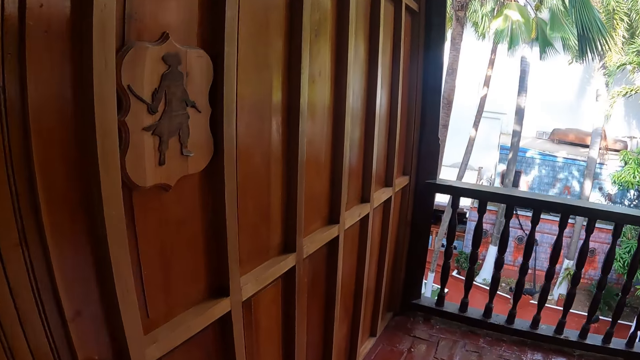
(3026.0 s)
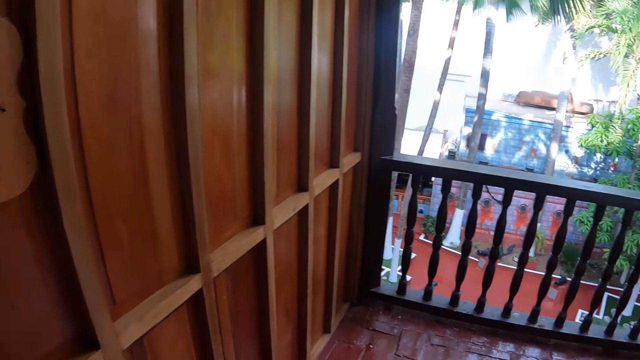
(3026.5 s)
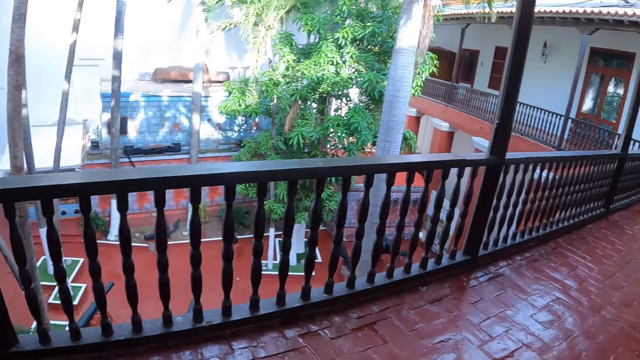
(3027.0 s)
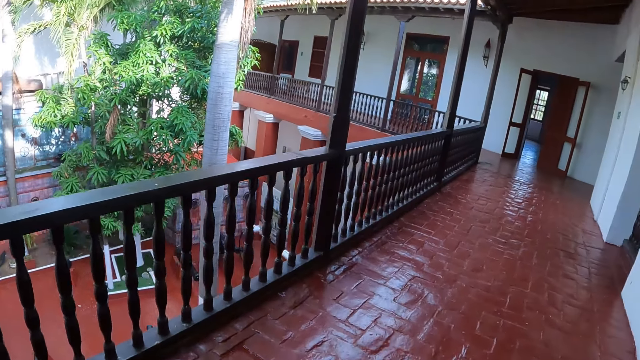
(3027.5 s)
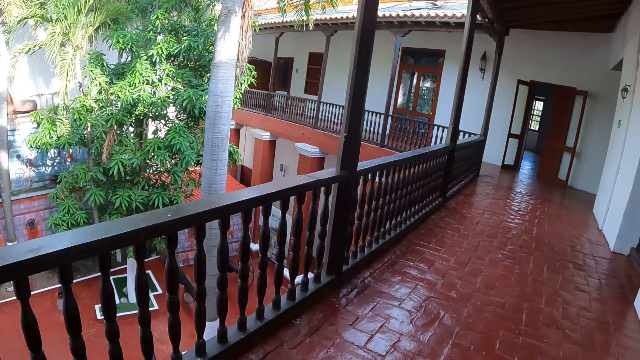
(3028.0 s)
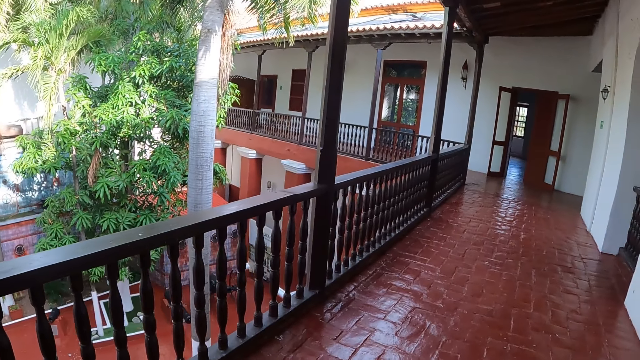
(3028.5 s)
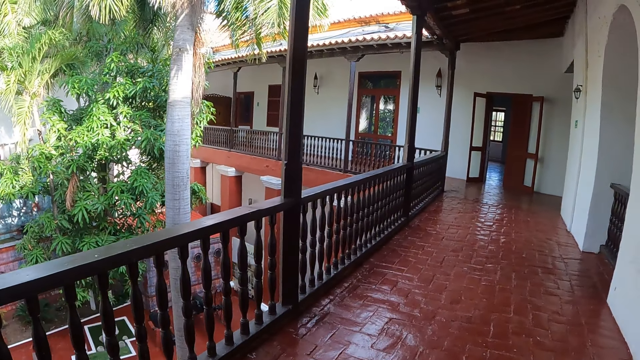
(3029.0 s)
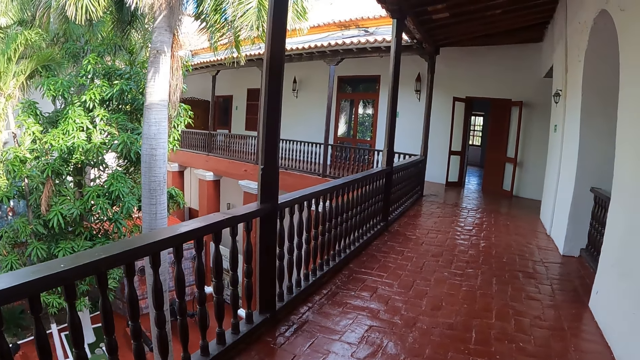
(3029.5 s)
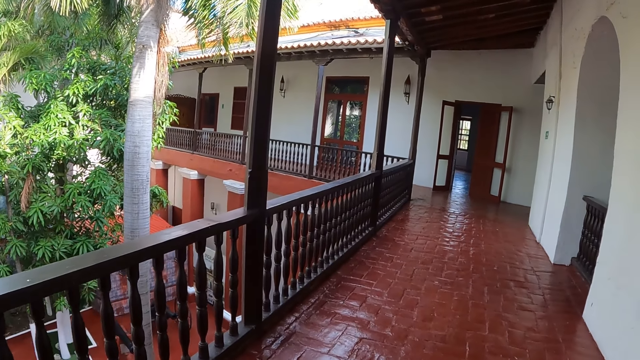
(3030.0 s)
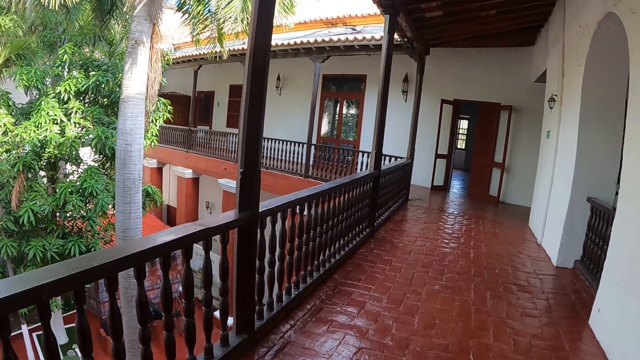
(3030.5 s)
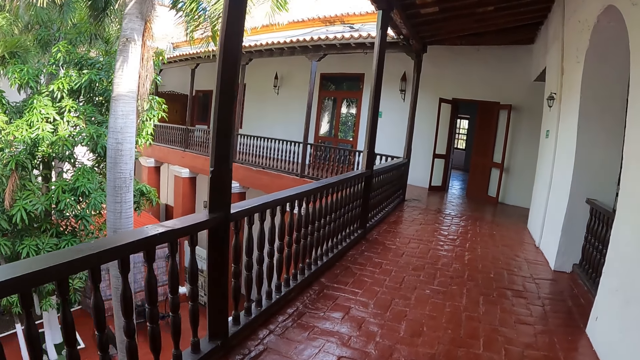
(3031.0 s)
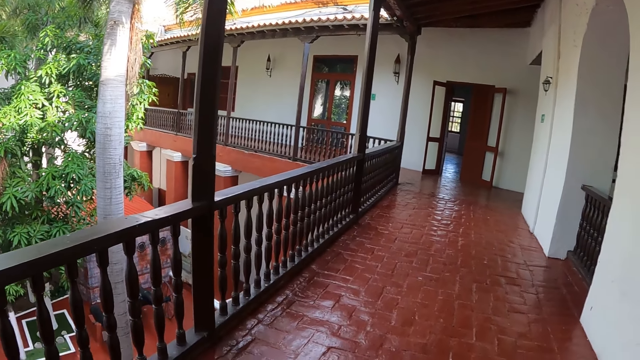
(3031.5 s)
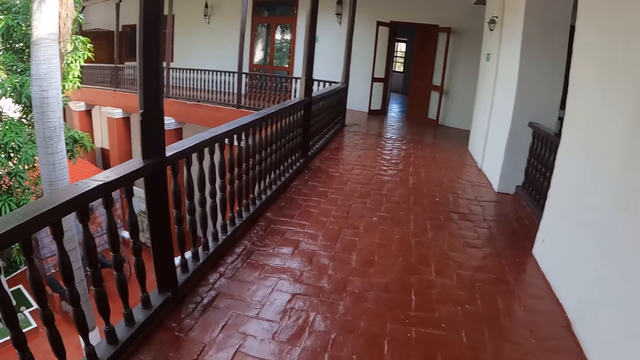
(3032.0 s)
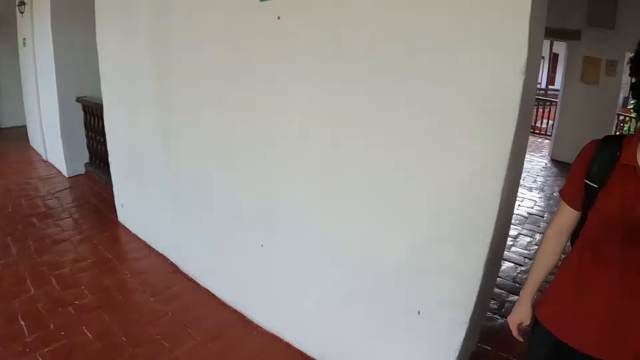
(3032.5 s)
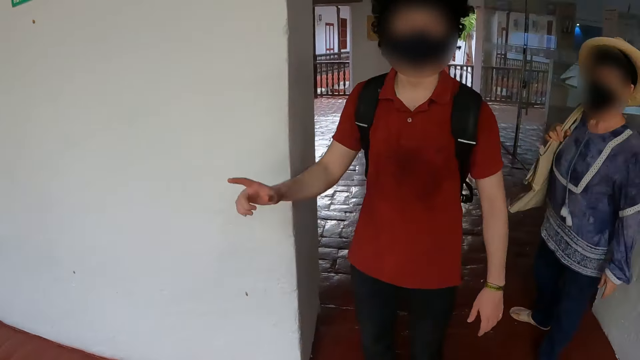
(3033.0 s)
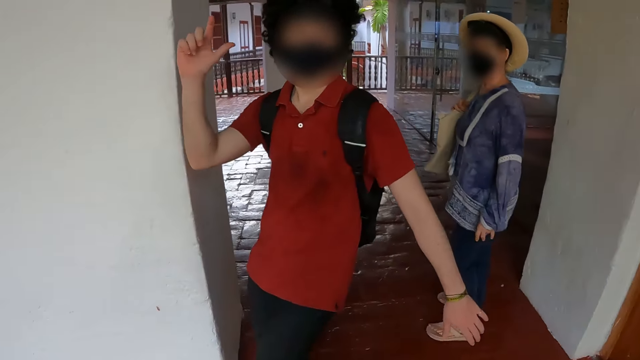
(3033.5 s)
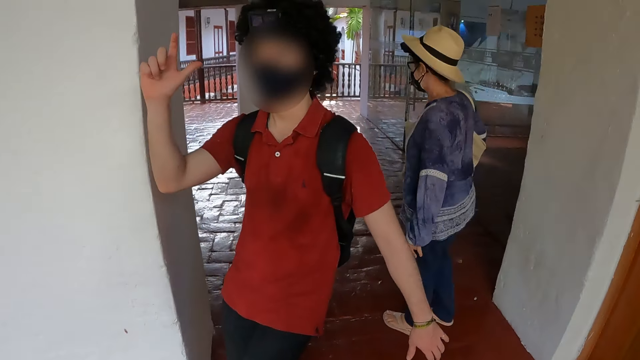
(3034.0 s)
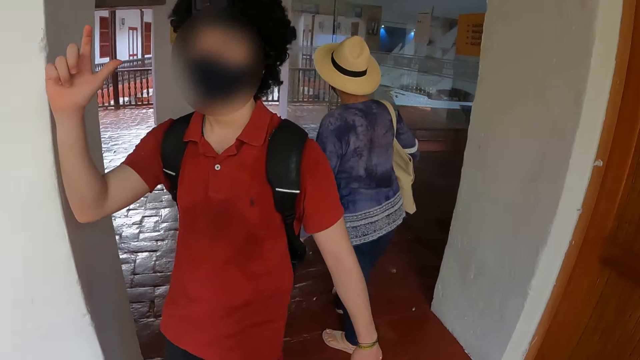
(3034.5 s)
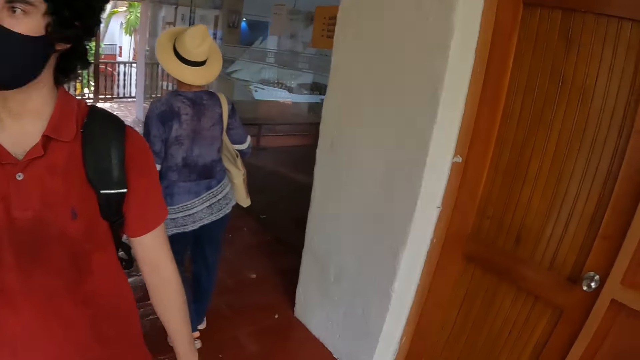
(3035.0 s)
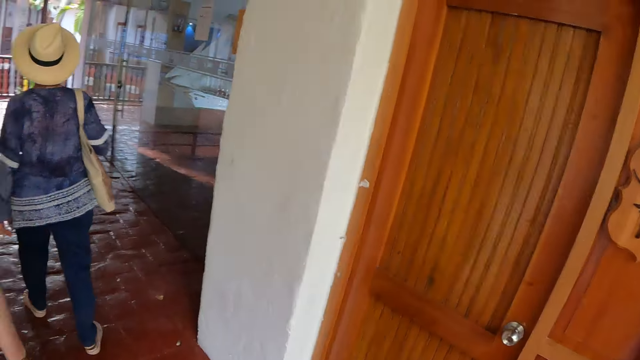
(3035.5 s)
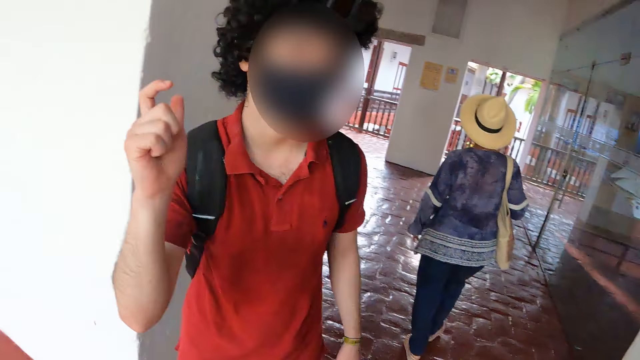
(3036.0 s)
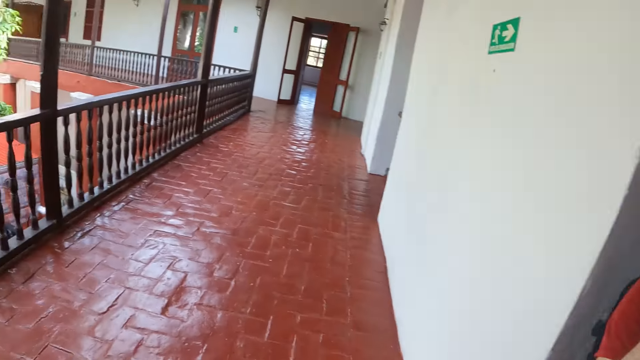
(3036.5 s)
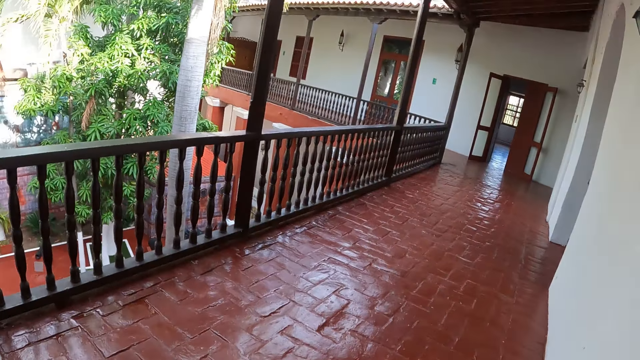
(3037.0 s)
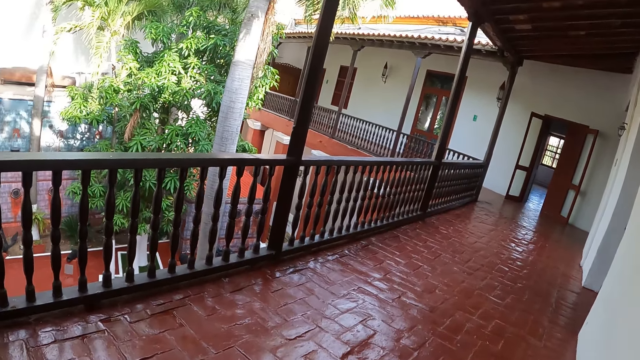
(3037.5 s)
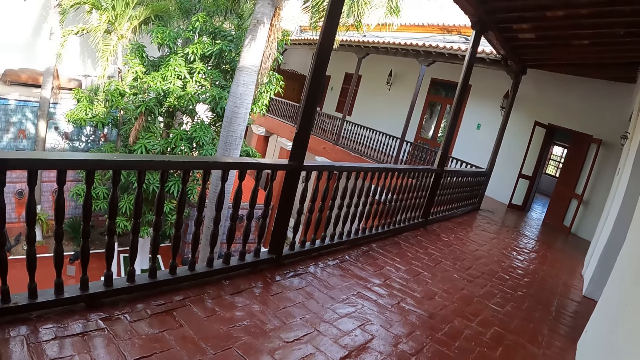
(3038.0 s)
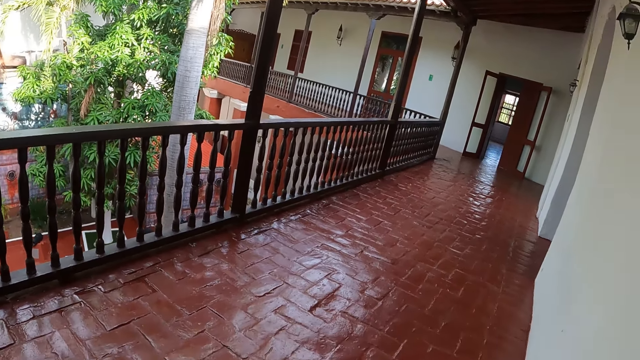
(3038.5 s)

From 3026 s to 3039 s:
The camera wearer looks around the building. A man gestures with the hands. A woman walks away. The camera wearer looks around the building.

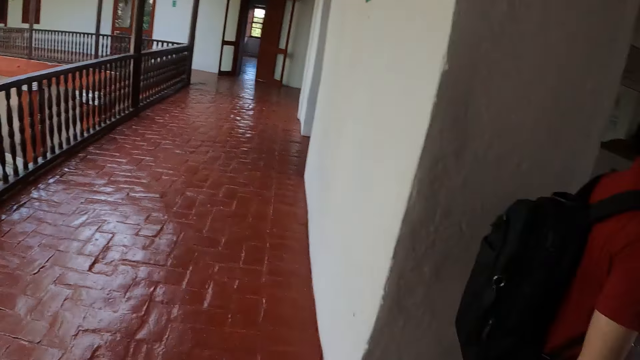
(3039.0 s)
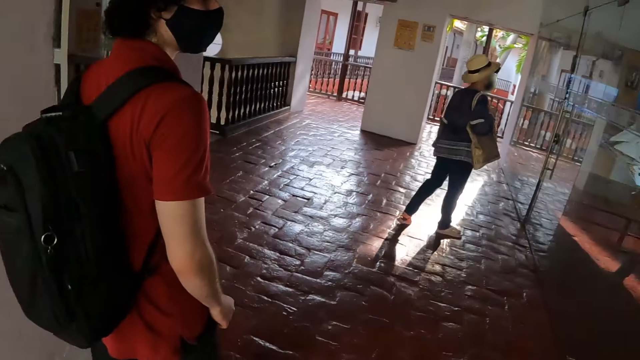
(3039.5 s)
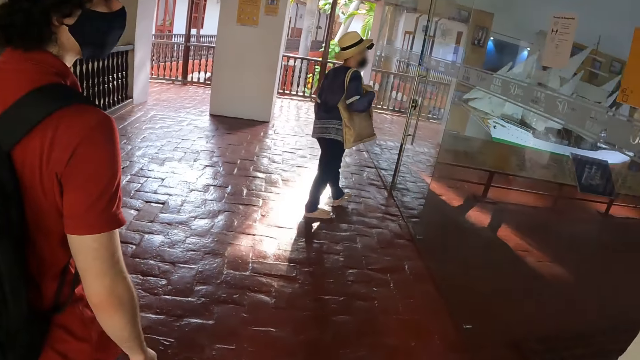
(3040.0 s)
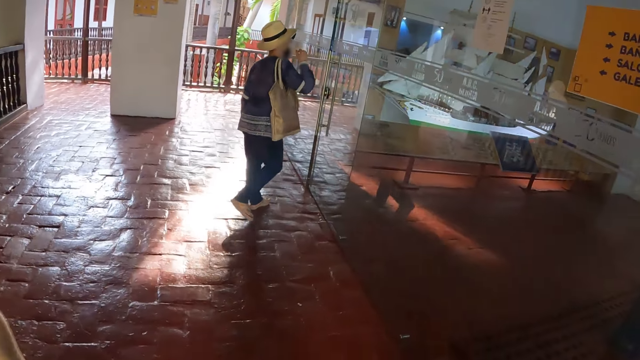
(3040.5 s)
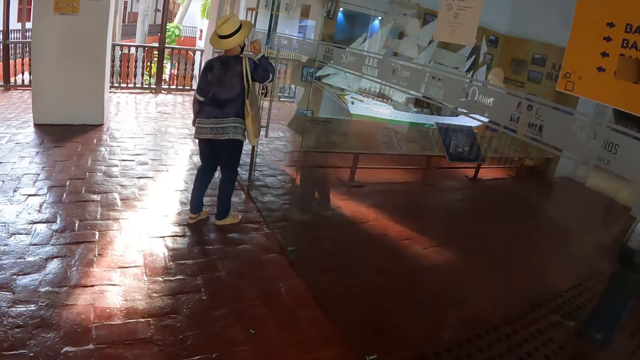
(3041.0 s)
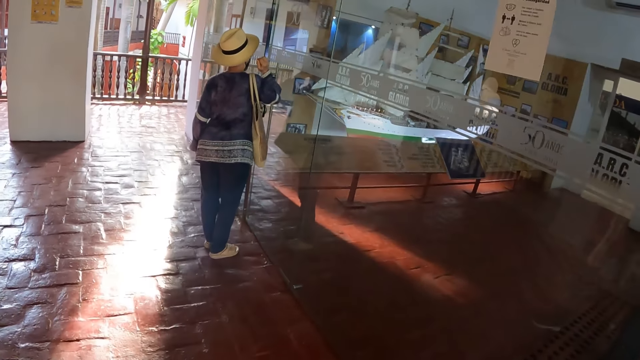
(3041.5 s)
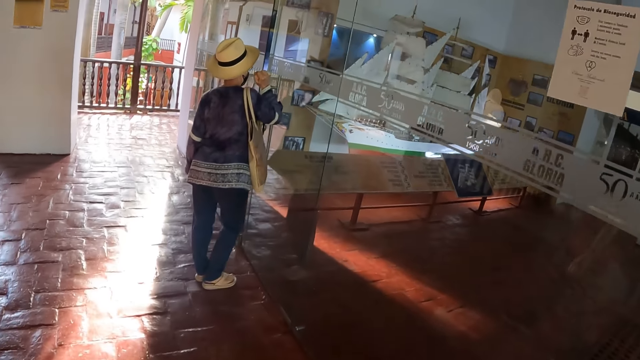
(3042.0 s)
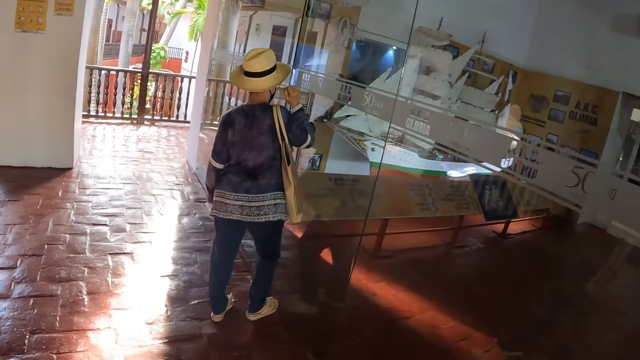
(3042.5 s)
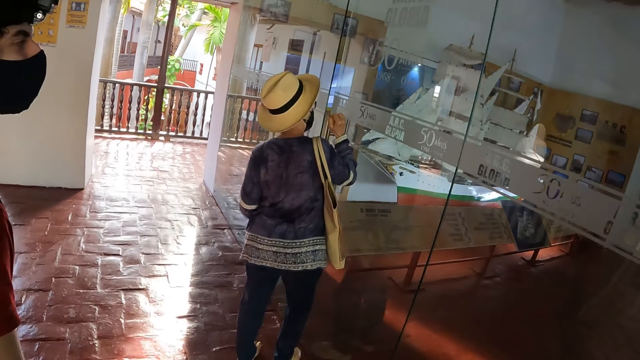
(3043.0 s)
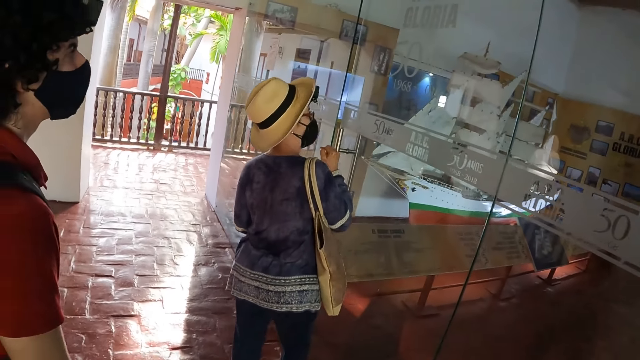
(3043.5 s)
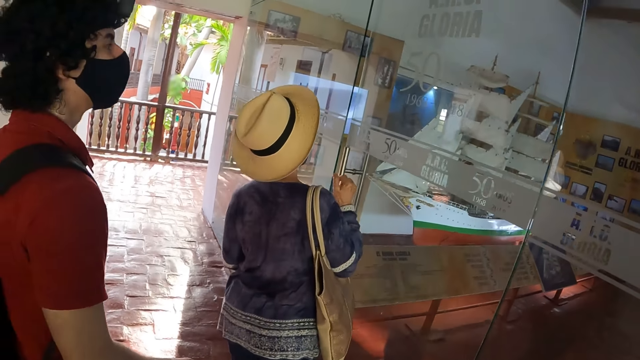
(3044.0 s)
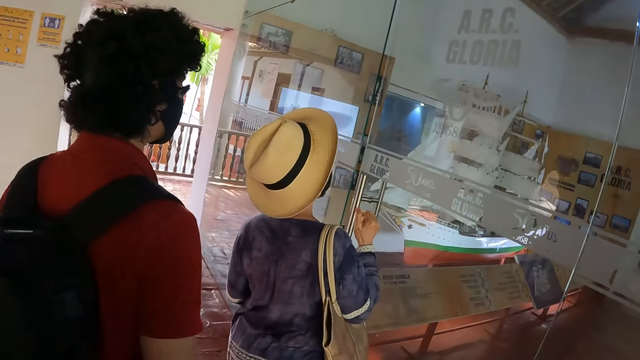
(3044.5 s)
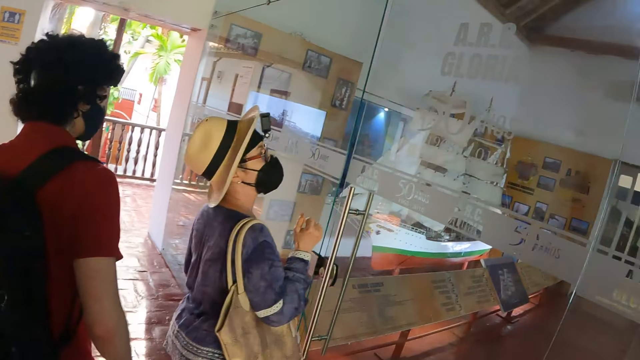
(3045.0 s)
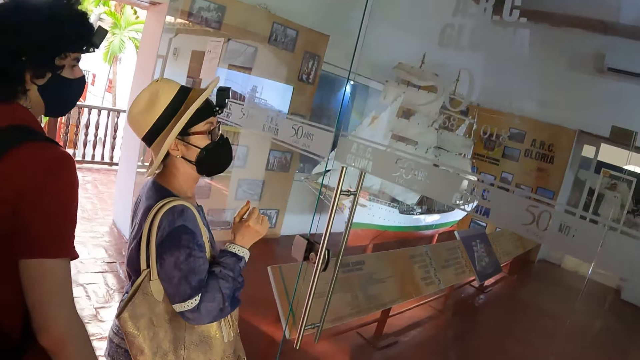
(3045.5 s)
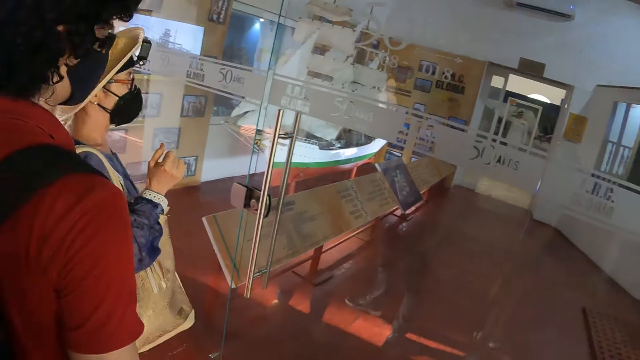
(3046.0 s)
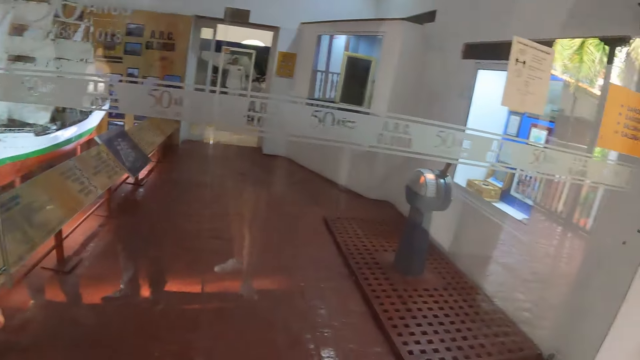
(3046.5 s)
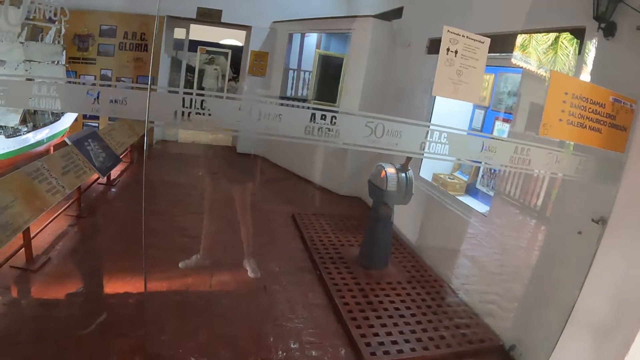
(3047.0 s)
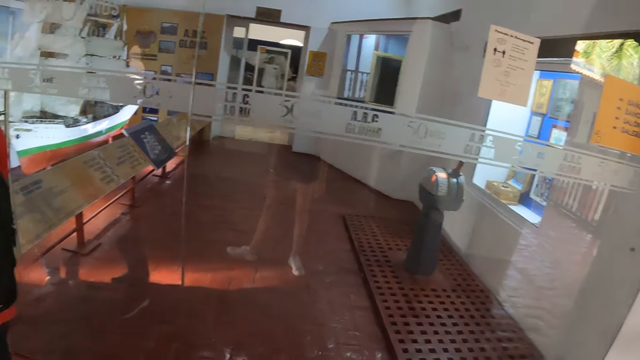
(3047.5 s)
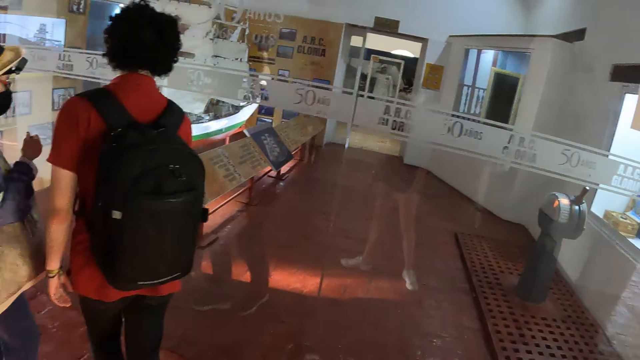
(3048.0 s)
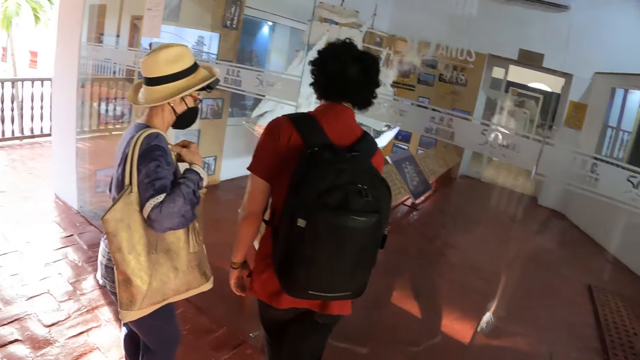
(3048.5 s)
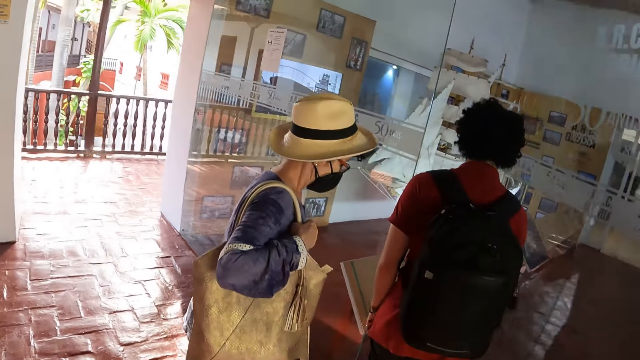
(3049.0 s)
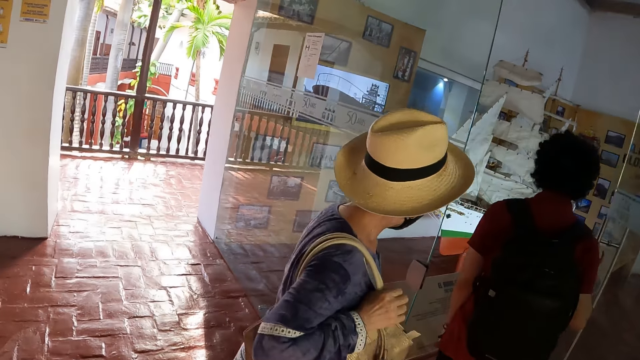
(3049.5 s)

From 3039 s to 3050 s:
The camera wearer walks in the building. A woman pushes a door. The camera wearer looks at the door. They look around. A man opens the door and walks through the door.
